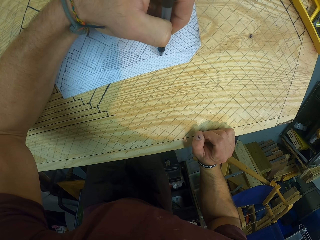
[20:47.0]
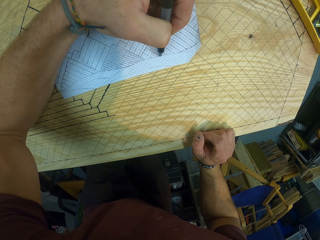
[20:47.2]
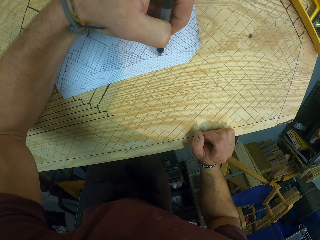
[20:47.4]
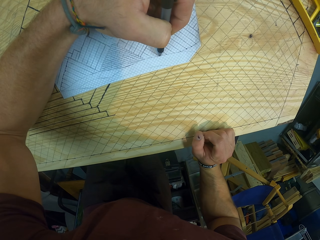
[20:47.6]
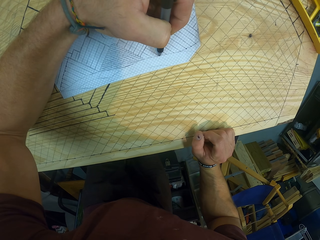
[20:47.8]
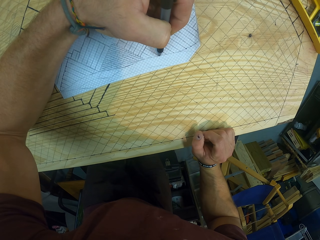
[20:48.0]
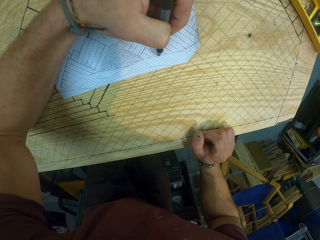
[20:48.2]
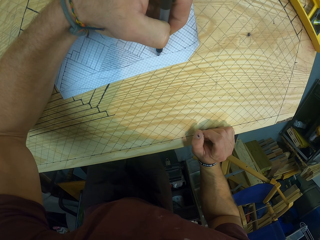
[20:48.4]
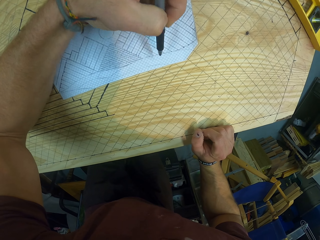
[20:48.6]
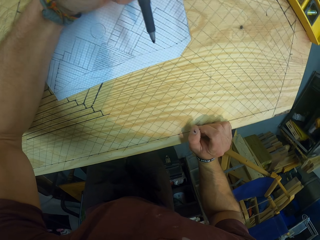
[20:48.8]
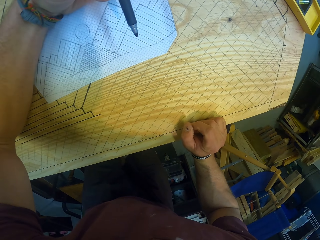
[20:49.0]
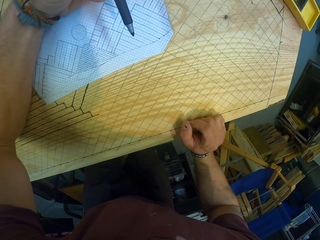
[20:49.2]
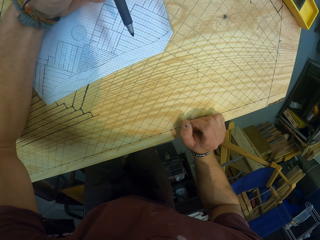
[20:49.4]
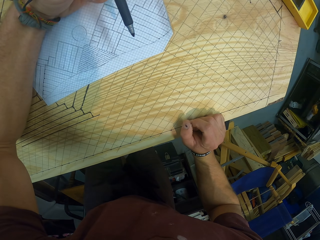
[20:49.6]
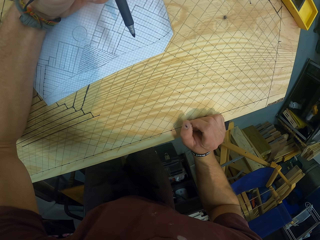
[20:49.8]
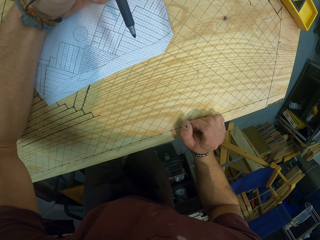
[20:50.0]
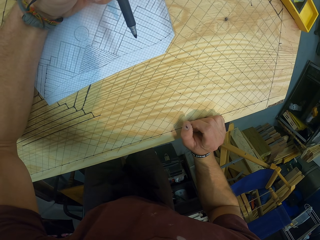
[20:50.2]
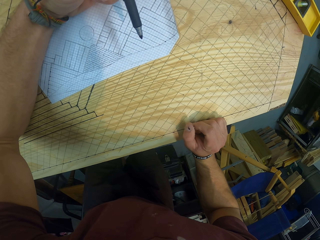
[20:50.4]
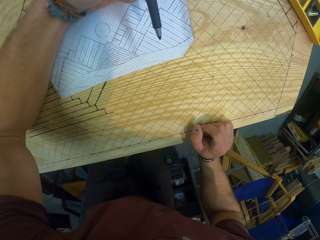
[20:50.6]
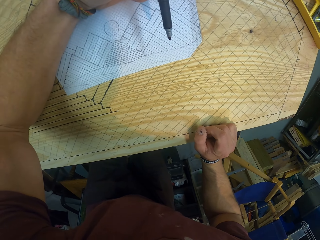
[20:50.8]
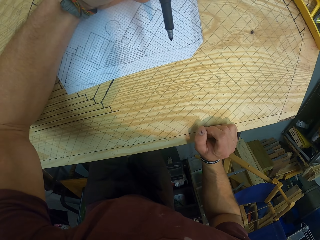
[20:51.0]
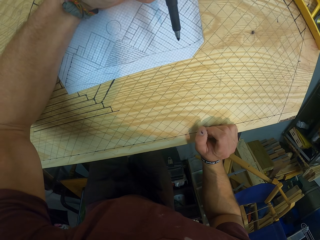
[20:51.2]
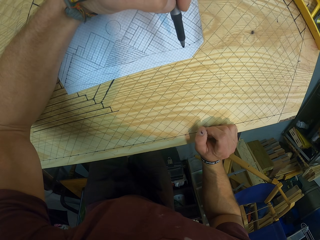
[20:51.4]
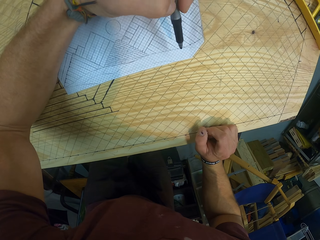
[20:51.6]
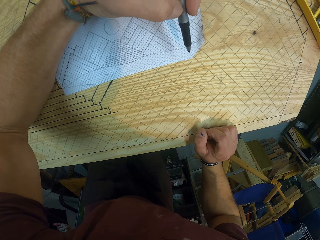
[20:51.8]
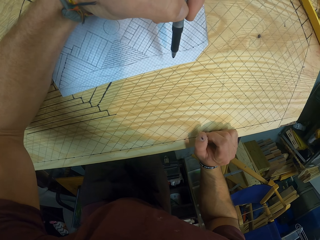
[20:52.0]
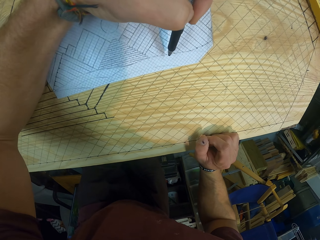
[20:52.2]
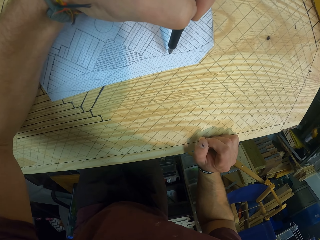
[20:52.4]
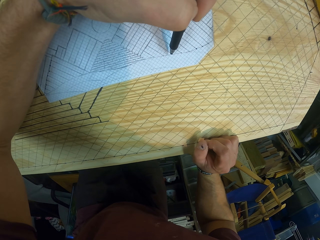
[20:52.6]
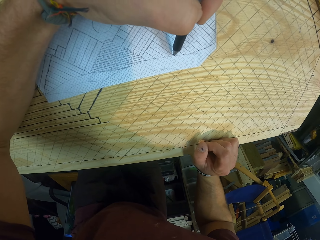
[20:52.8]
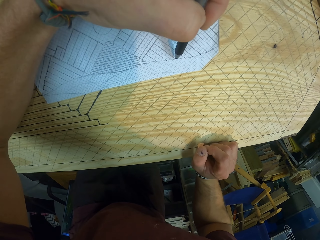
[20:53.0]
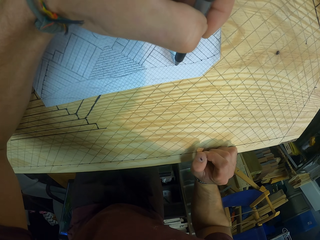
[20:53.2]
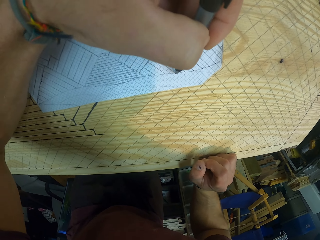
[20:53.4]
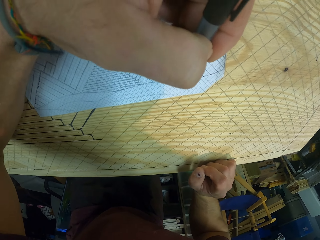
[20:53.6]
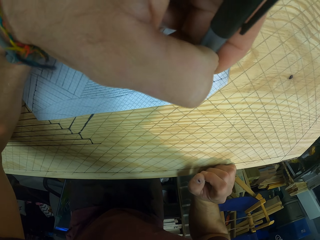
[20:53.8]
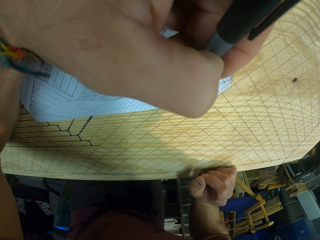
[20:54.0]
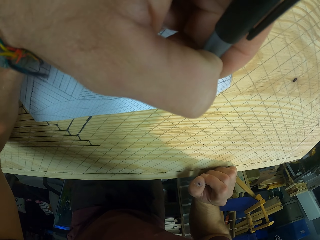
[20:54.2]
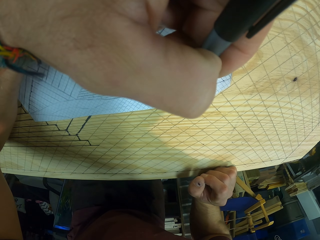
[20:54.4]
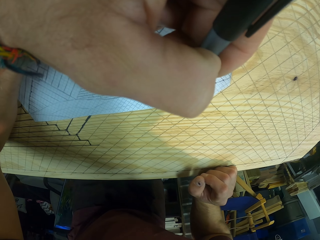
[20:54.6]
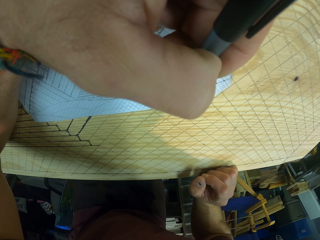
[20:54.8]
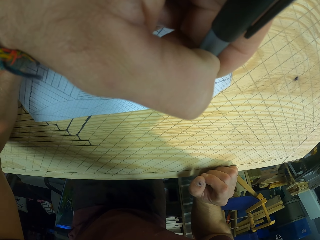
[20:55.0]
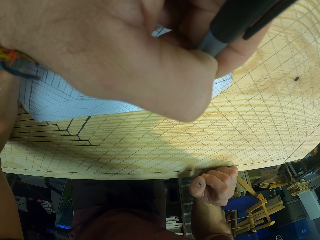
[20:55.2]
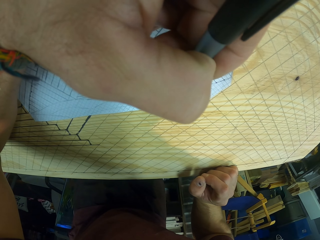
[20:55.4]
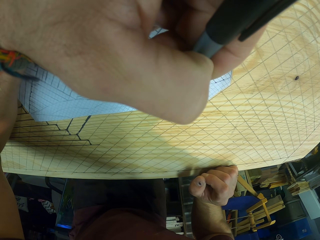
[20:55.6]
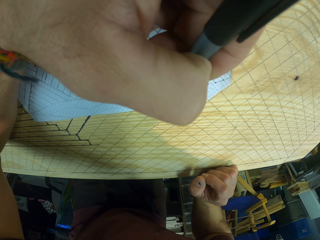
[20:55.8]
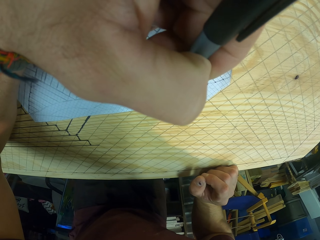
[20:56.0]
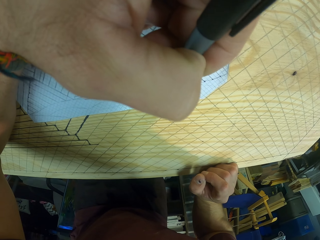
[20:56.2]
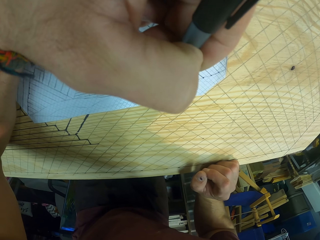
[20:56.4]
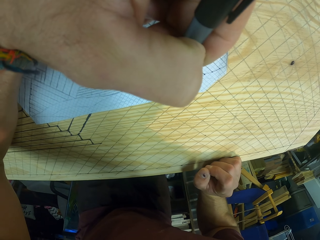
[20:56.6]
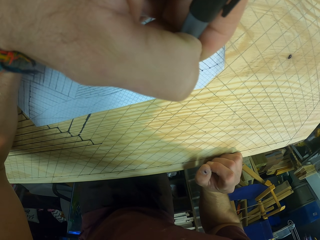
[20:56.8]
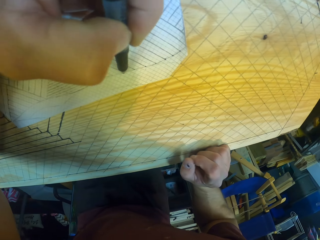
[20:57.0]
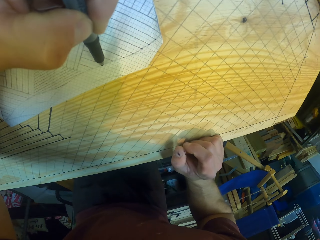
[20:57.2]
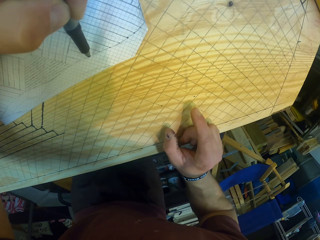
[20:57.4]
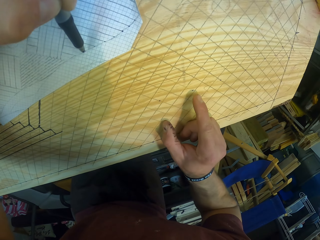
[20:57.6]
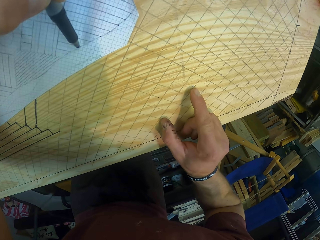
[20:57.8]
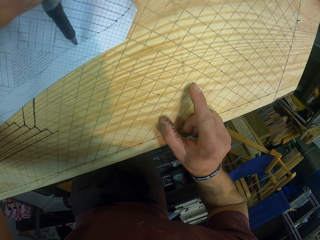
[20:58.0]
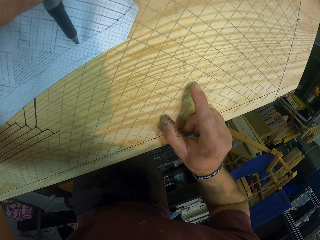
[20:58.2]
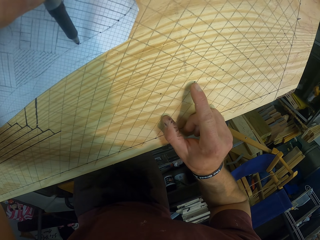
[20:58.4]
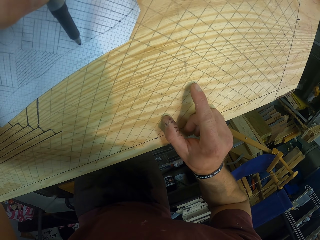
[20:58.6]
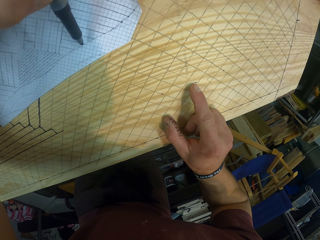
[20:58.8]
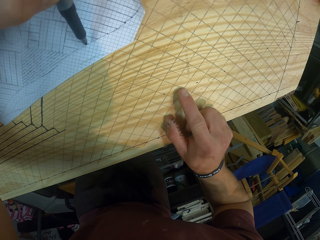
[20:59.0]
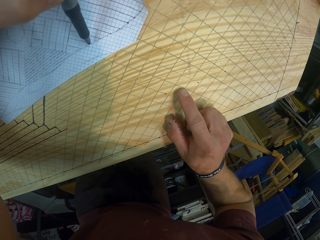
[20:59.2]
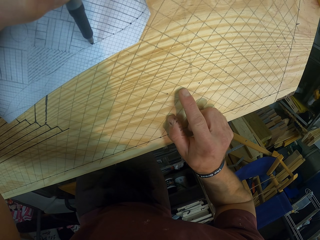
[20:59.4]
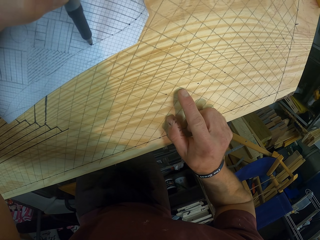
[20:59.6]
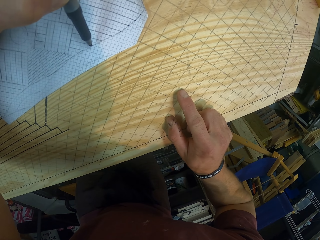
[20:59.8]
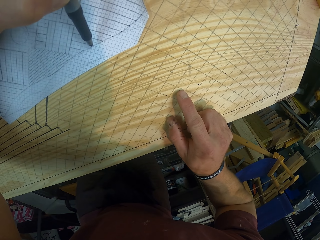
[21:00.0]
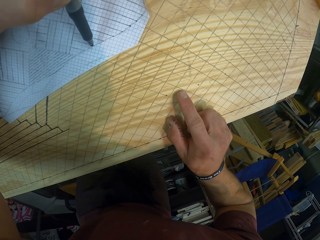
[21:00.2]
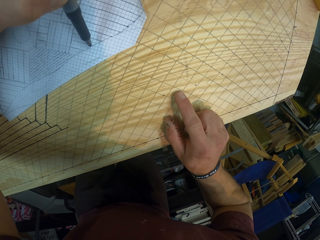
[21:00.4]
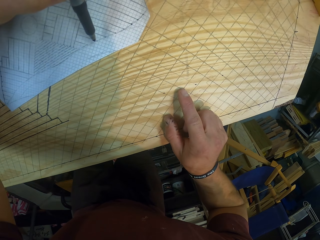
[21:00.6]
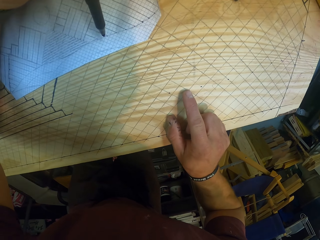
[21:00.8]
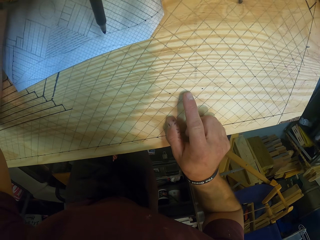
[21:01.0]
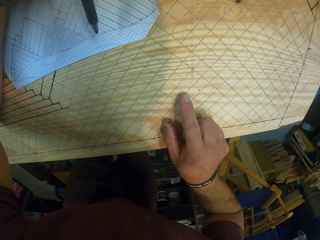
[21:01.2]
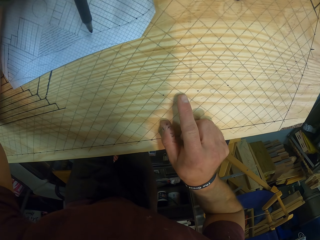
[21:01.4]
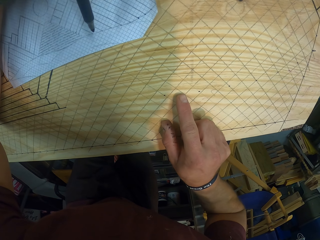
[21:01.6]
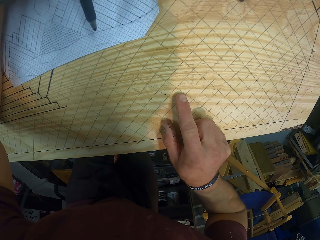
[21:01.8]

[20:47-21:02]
The camera wearer makes a mark on the paper on the drafting board with the pen in his left hand. He taps the drafting board with his right hand.

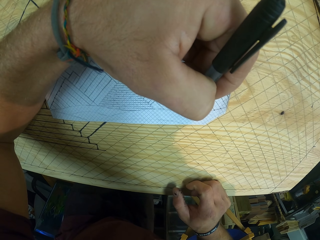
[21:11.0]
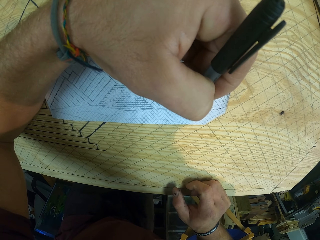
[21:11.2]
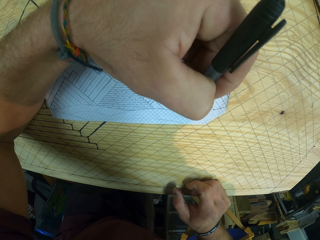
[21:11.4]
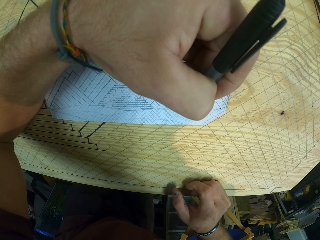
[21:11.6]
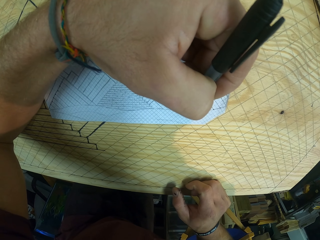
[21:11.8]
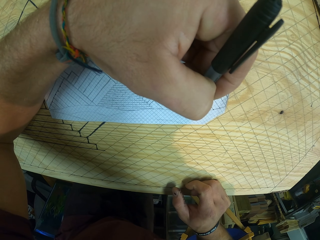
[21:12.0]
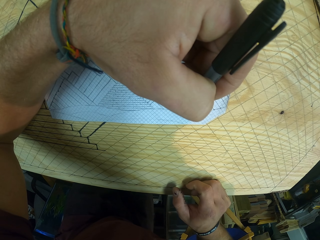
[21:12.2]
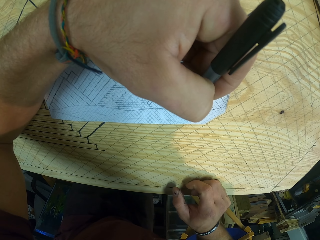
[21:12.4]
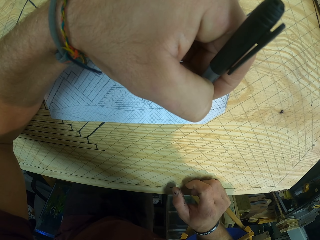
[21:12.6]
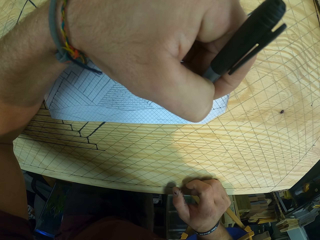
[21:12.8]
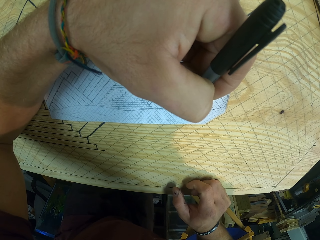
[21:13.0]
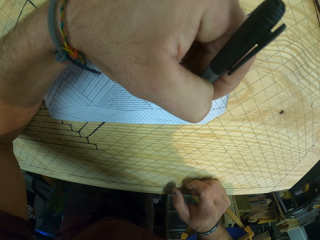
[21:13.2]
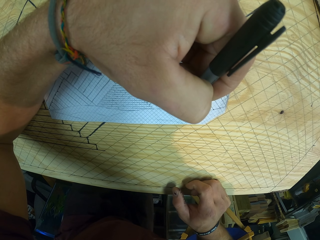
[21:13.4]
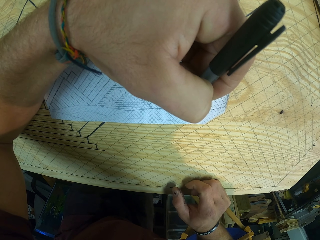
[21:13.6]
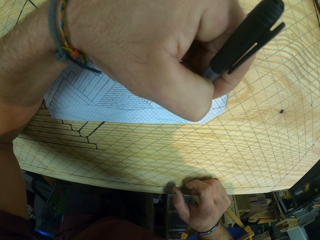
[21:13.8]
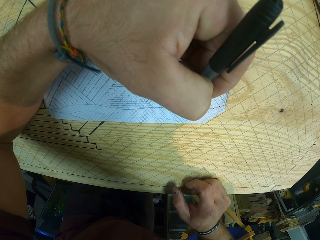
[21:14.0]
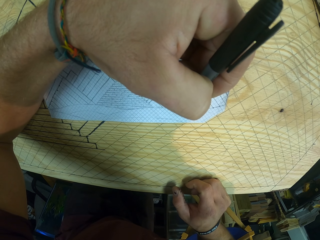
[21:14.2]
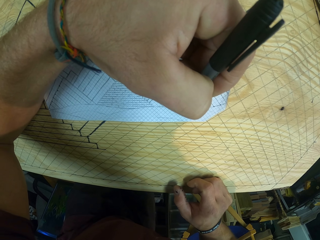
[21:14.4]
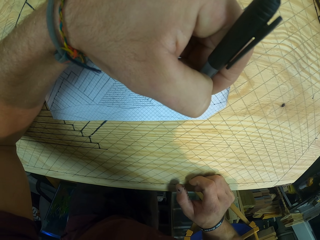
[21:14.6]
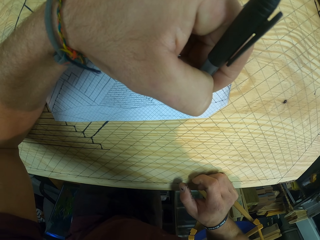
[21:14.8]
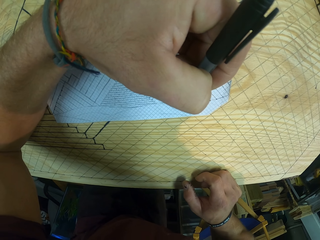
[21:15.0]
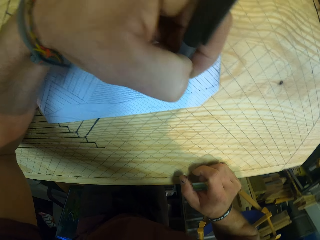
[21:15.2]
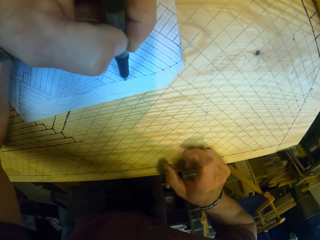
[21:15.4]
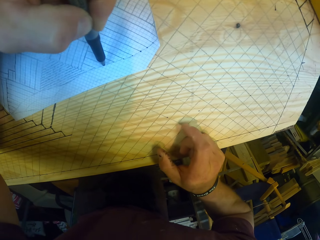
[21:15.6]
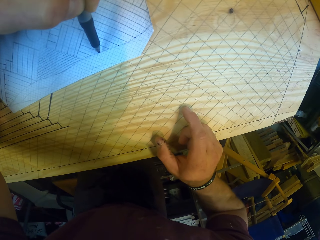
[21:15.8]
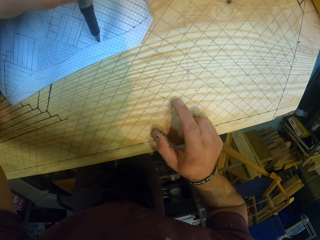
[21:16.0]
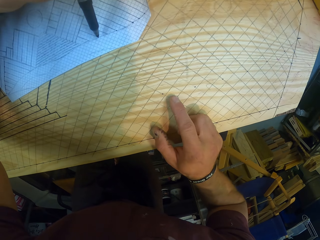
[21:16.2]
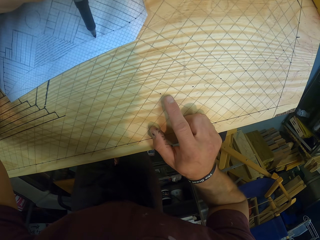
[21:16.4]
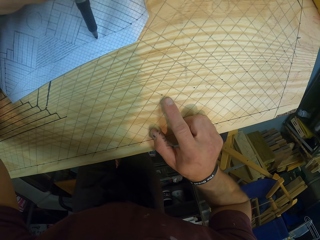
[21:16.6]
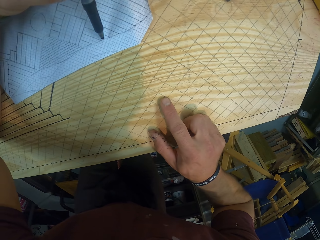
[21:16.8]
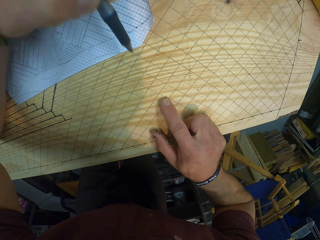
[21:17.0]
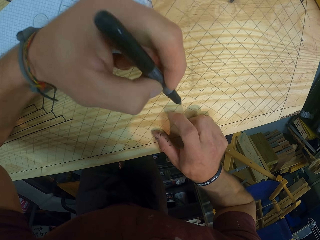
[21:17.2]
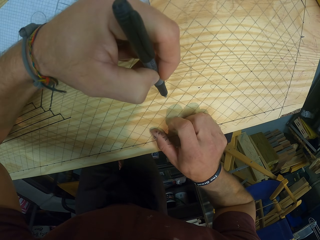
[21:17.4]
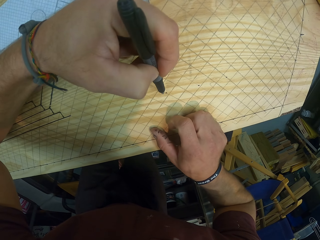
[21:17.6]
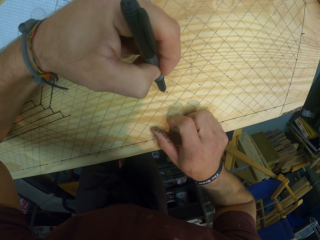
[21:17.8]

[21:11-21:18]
The camera wearer makes a mark on the paper on the drafting board with the pen in his left hand. He taps the drafting board with his right hand.
